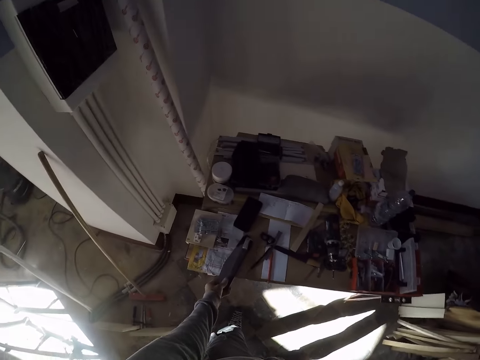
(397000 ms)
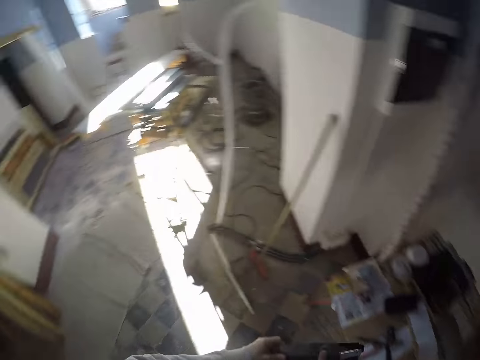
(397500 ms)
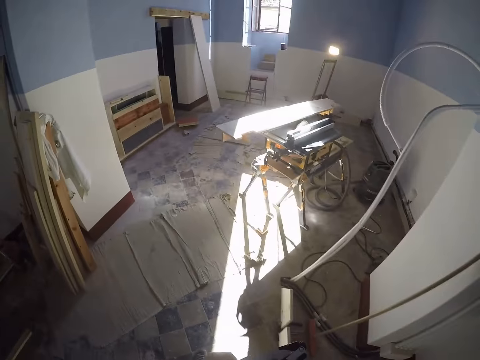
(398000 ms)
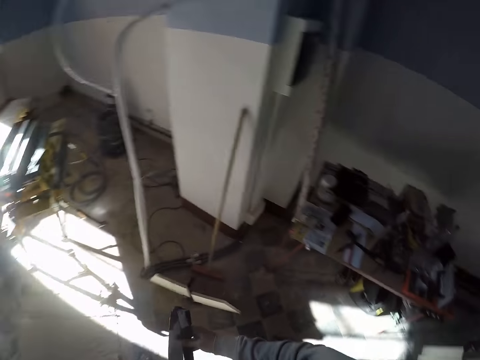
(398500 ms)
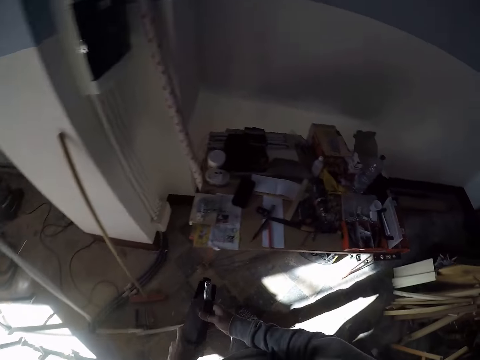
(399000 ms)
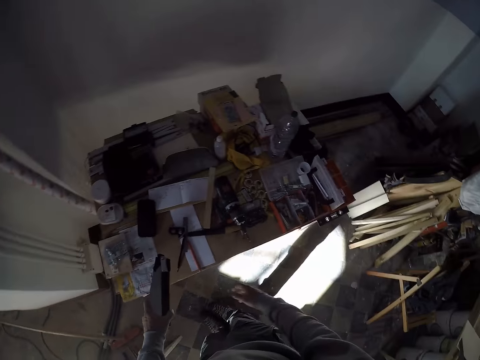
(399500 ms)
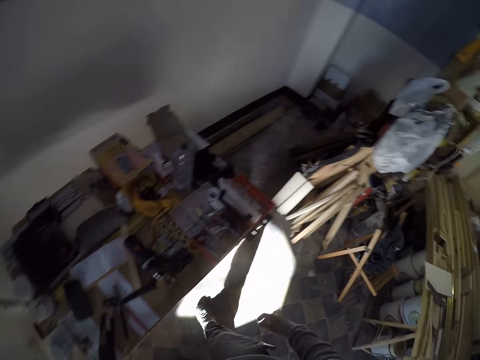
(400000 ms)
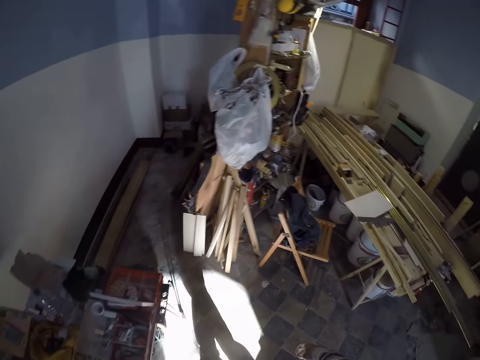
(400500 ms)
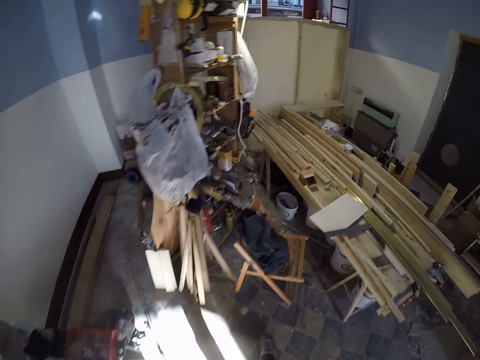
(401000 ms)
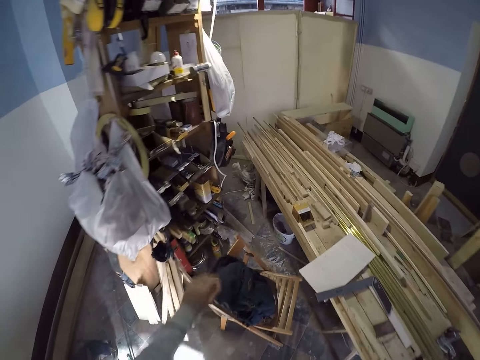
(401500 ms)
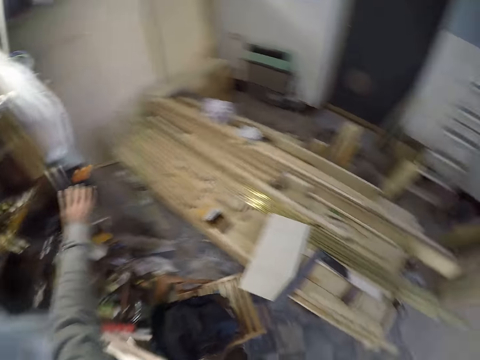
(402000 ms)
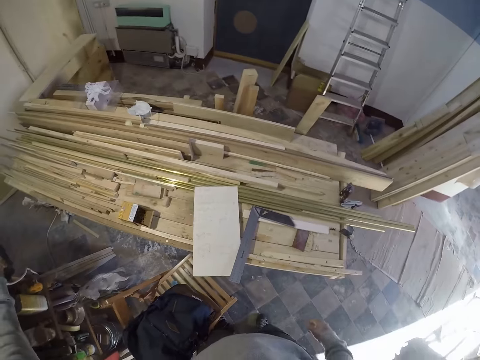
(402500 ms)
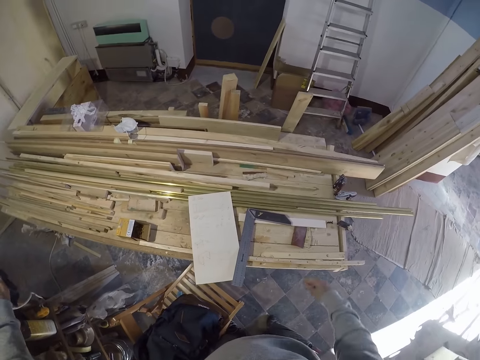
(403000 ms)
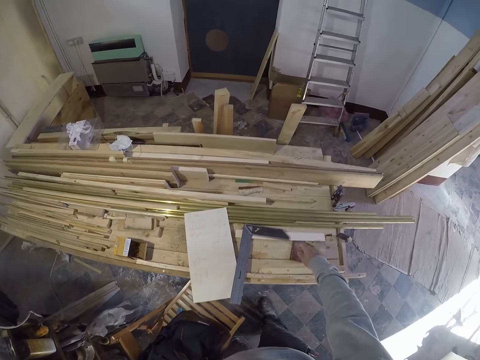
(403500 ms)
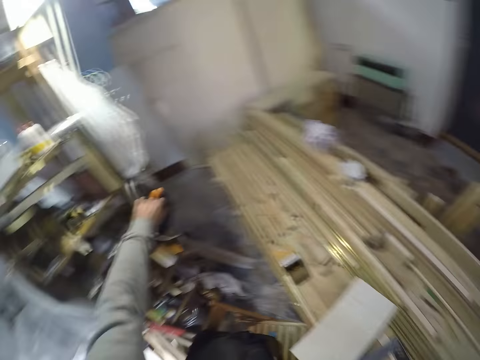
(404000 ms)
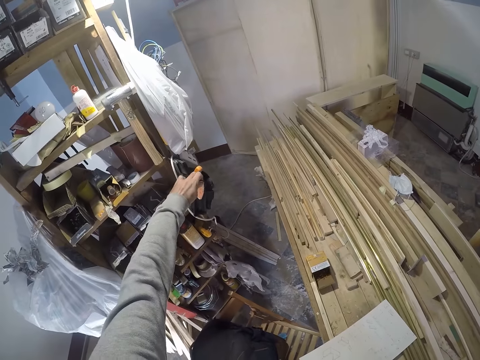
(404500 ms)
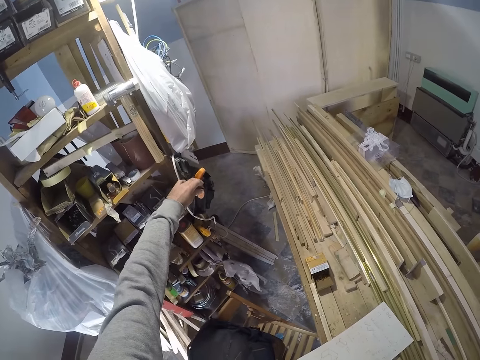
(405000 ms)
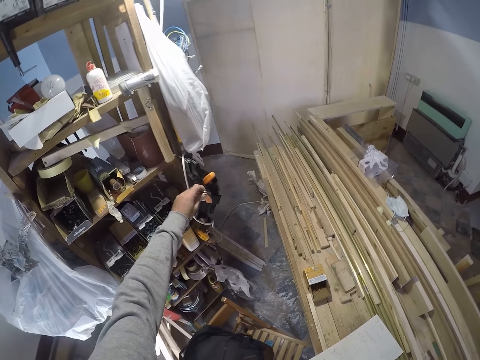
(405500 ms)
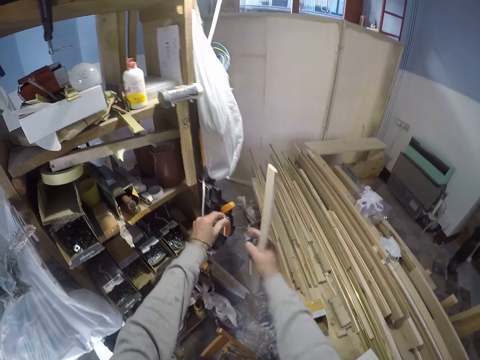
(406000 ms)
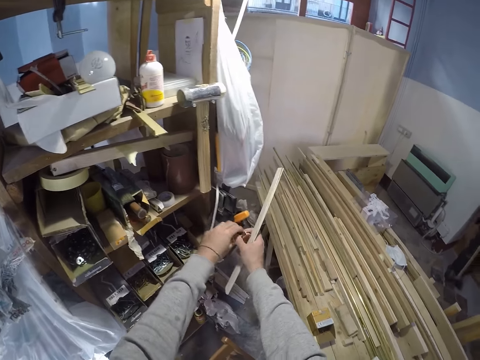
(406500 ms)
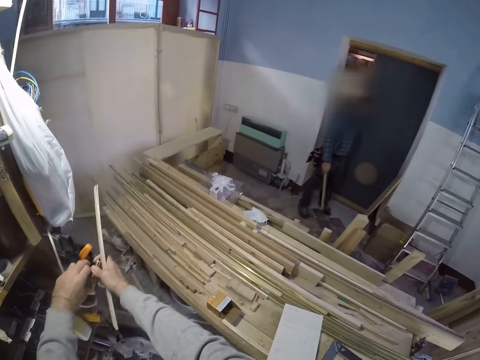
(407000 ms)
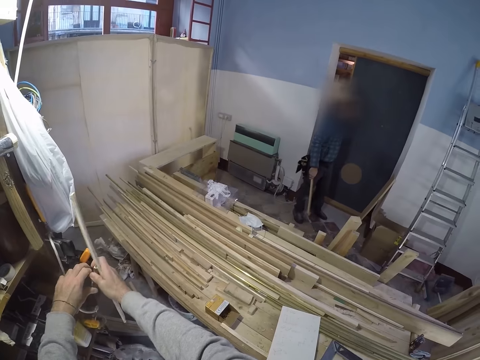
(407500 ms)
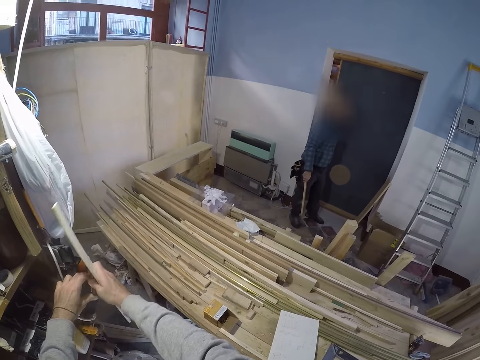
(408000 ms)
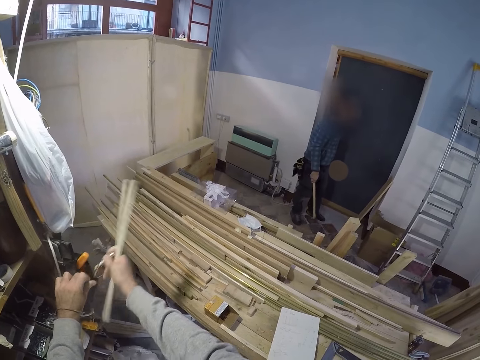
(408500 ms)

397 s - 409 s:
The camera wearer picks up a saw or pliers from the table with his left hand. He walks around a garage. He drops the saw on the table with his left hand. He walks around the garage. He picks up a tool from a bag. He unscrews a bolt with his left hand. He unscrews the bolt with both hands.

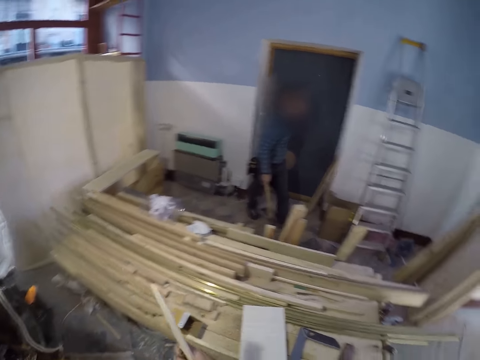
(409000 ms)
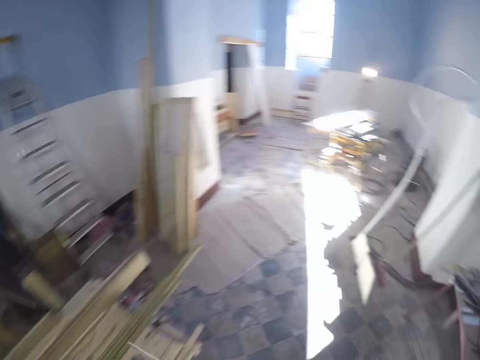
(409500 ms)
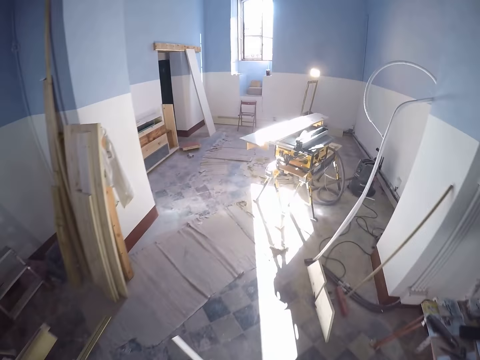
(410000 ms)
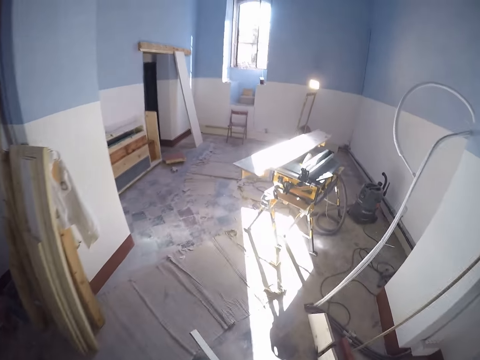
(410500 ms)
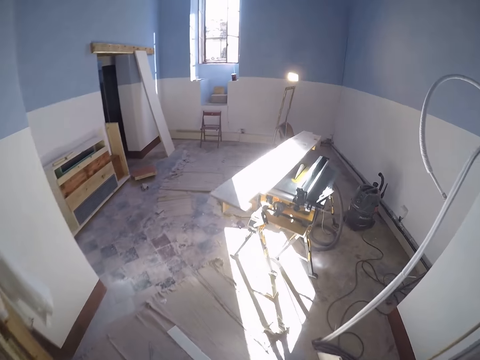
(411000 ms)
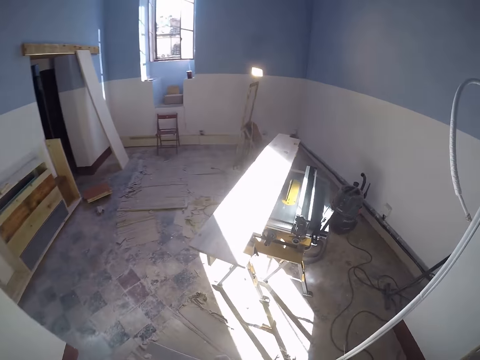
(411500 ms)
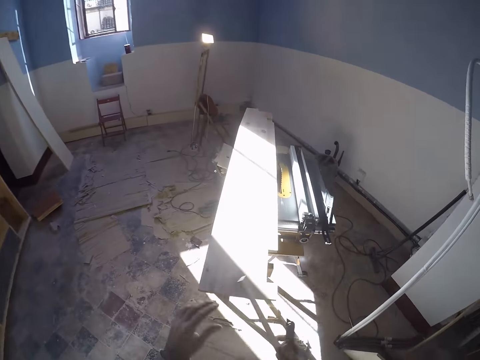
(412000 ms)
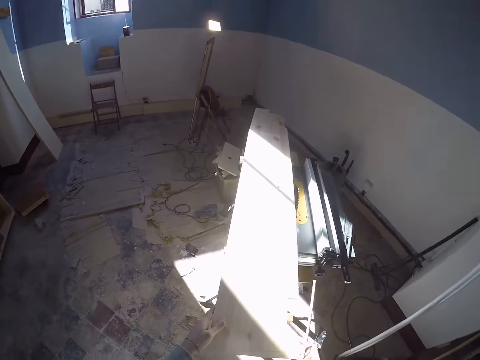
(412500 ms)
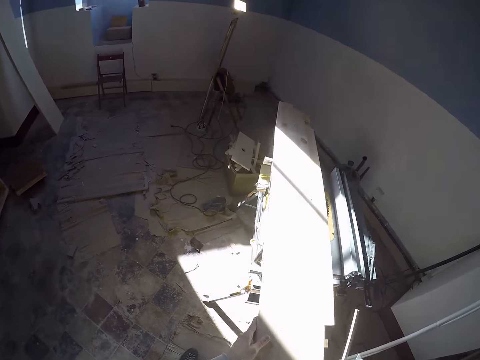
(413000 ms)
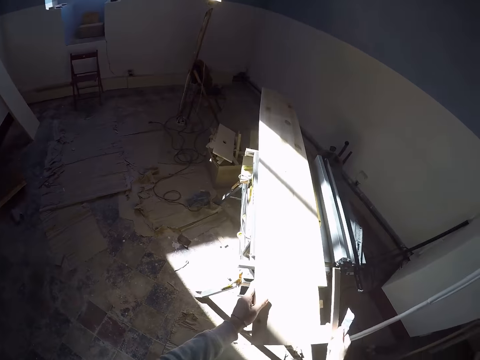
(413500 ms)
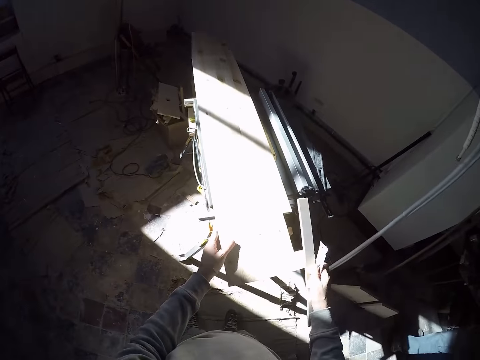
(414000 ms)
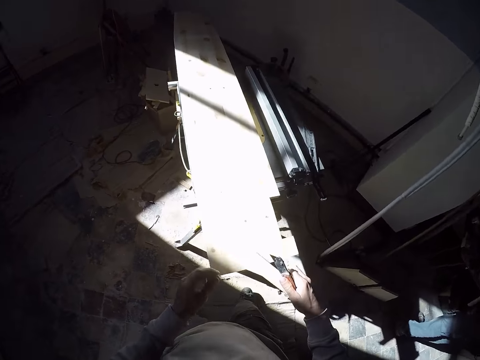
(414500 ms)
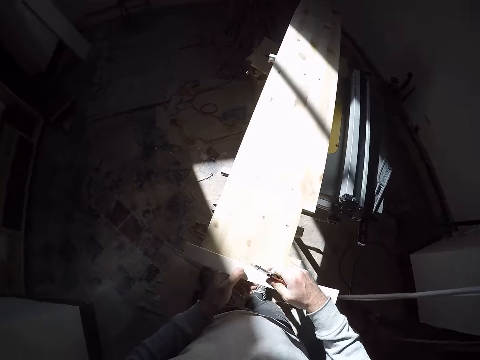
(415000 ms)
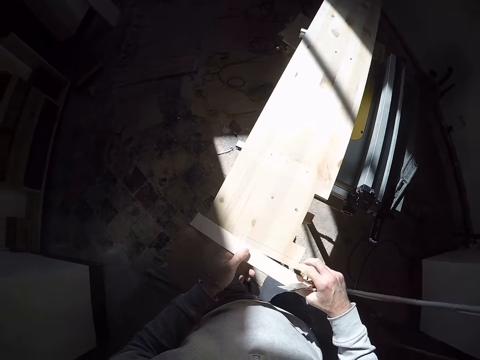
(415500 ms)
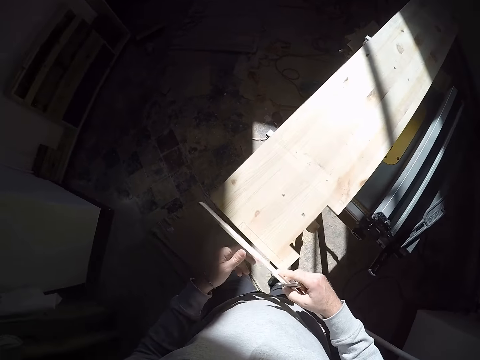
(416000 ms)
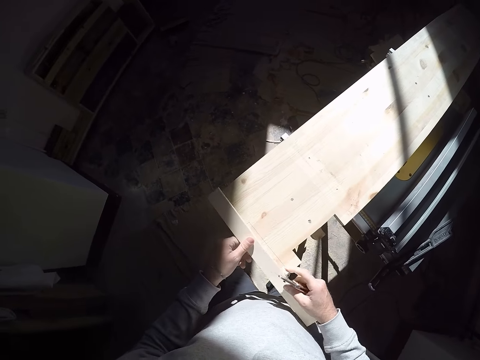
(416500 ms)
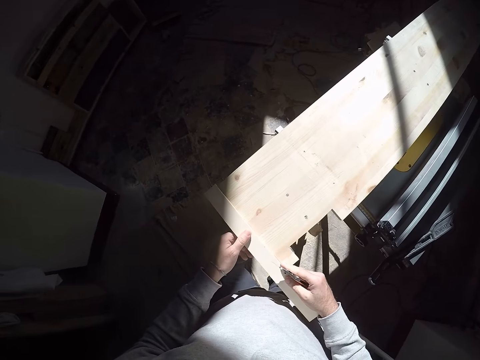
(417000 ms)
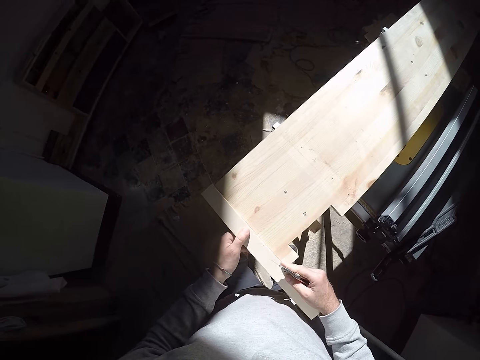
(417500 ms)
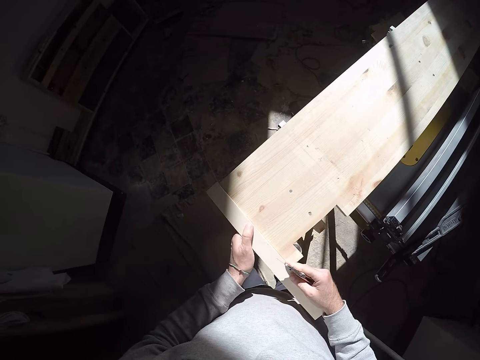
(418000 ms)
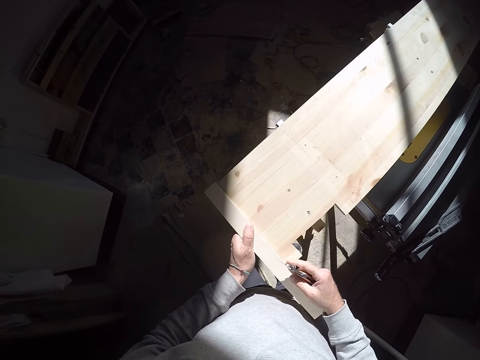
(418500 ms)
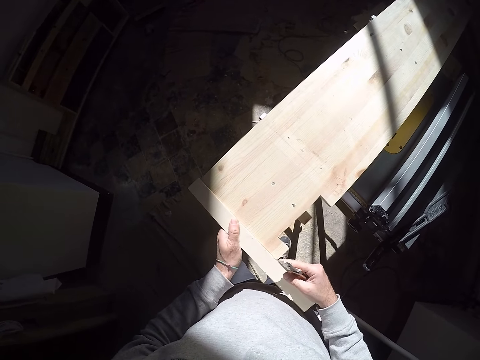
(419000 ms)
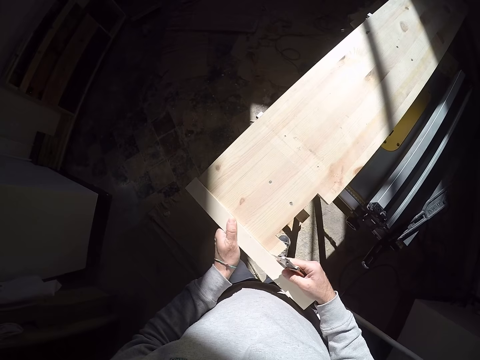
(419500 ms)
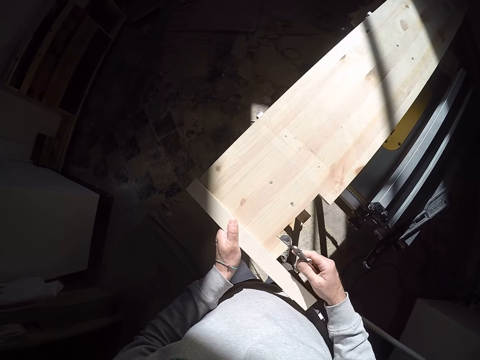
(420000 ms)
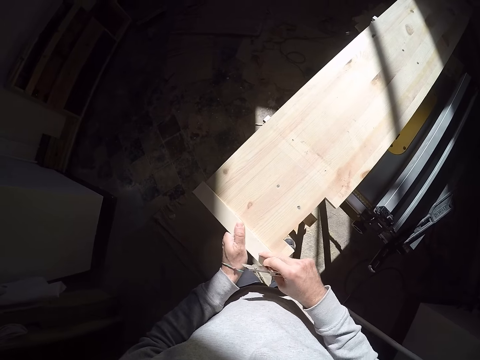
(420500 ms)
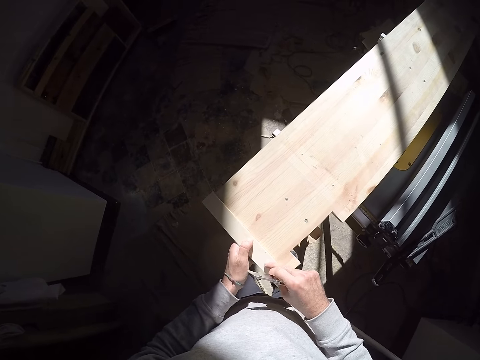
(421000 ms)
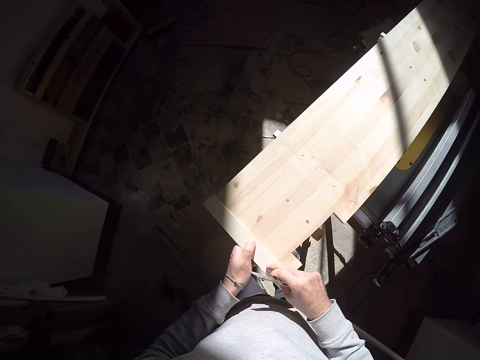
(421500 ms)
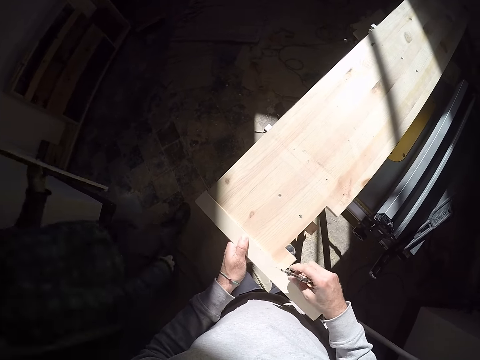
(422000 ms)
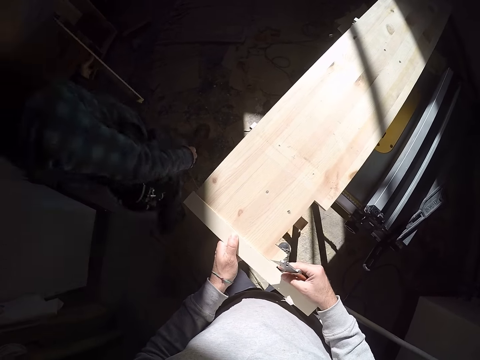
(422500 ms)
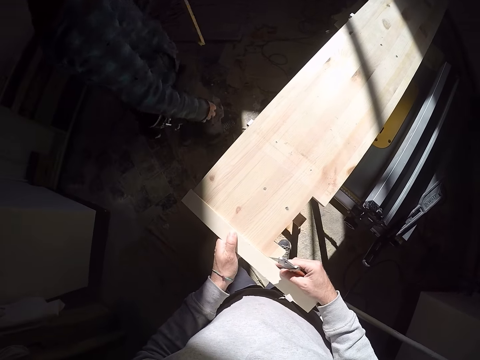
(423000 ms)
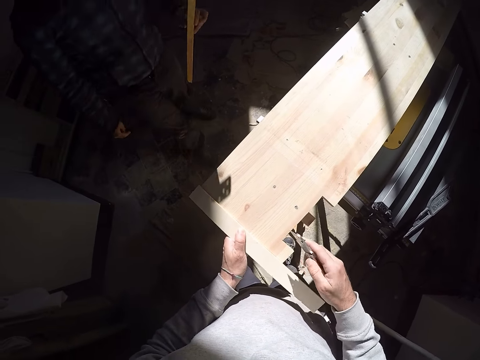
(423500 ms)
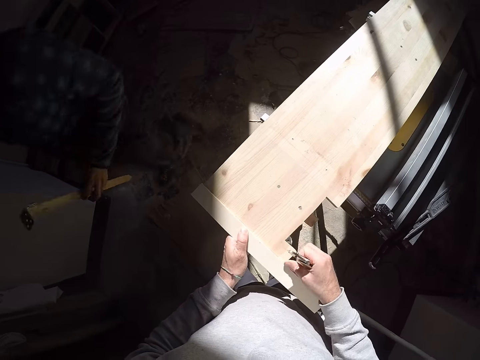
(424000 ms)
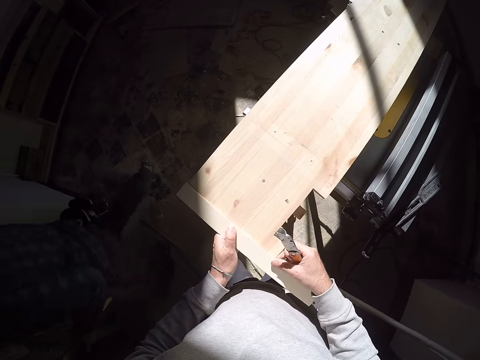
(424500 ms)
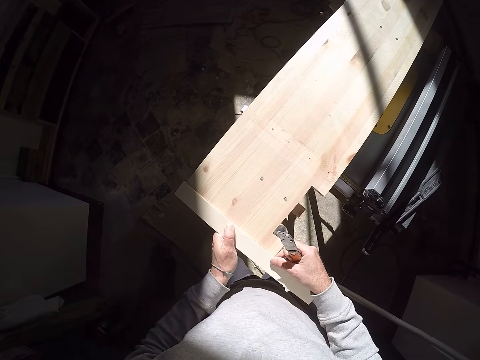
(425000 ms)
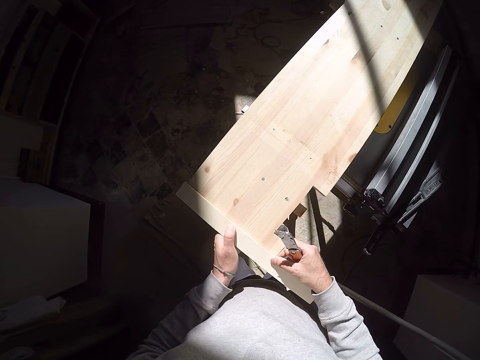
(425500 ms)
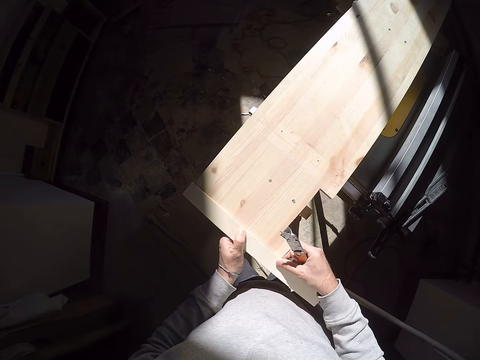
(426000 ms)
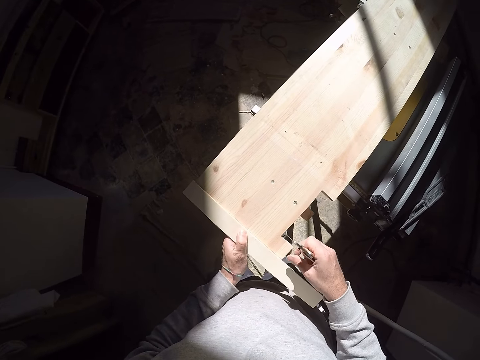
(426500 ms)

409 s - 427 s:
The camera wearer walks around a garage. He adjusts the wood on the work bench with both hands. He places a ruler on the wood with both hands, and adjusts the ruler on the wood with both hands. He puts down the wood. A man walks past with wood in his left hand. The camera wearer adjusts the wood.
